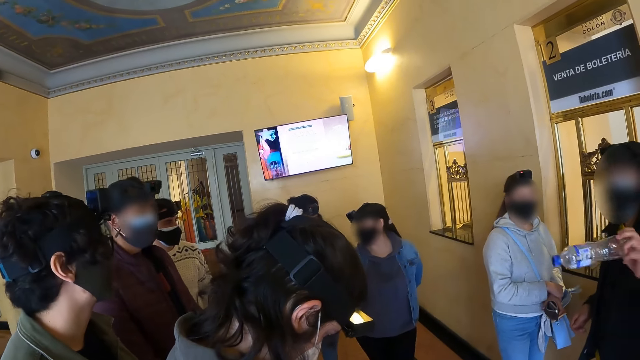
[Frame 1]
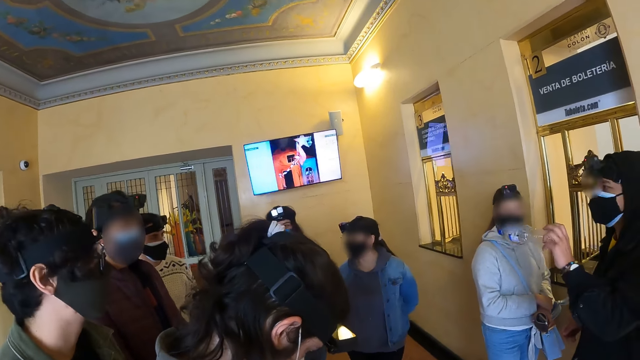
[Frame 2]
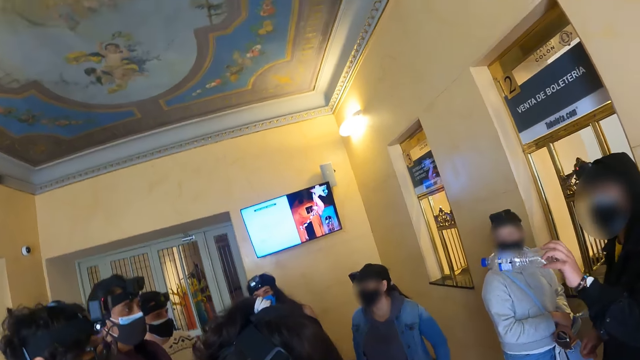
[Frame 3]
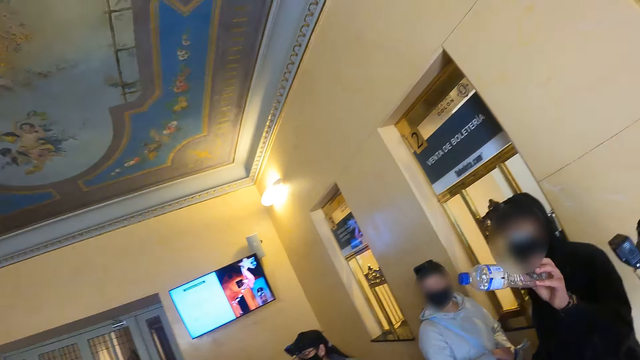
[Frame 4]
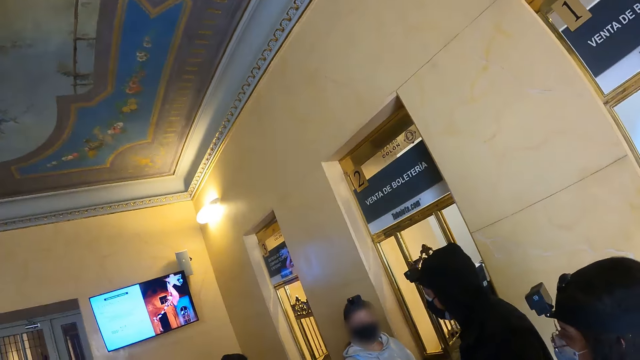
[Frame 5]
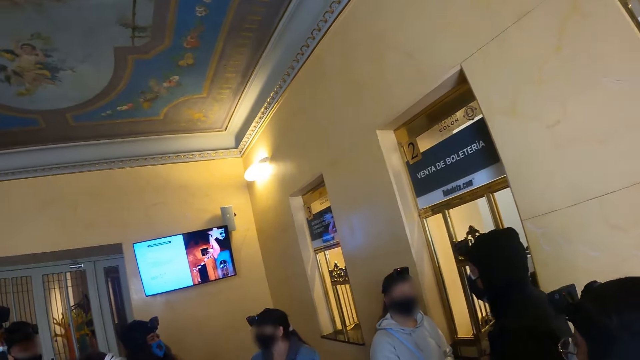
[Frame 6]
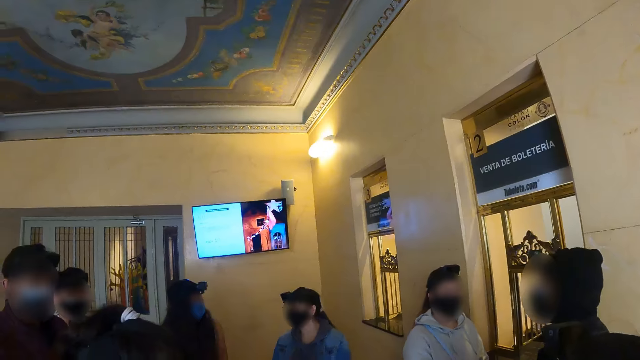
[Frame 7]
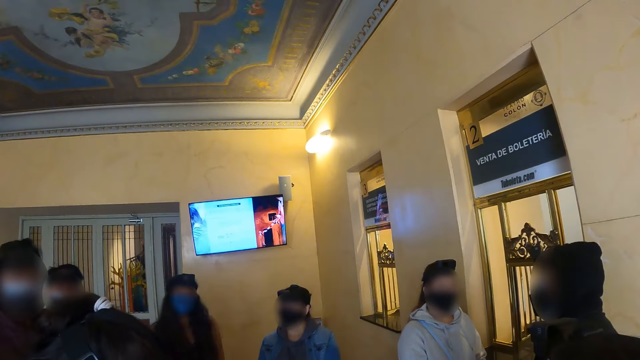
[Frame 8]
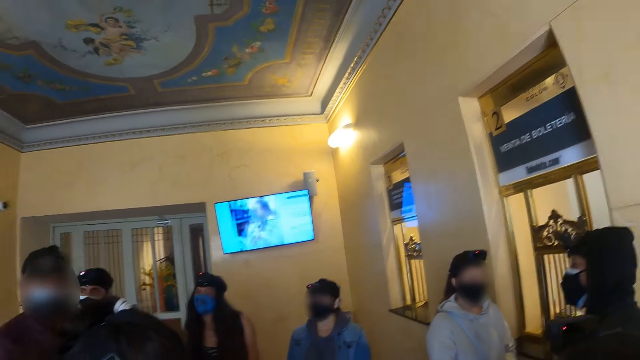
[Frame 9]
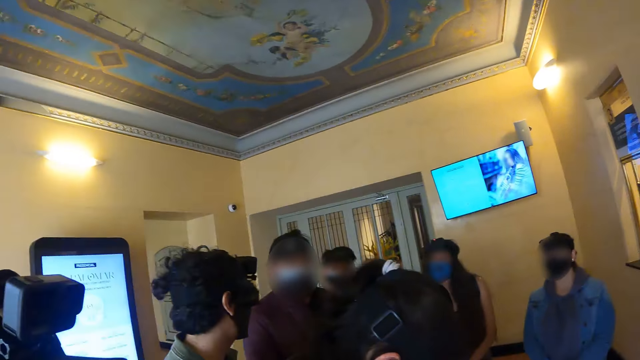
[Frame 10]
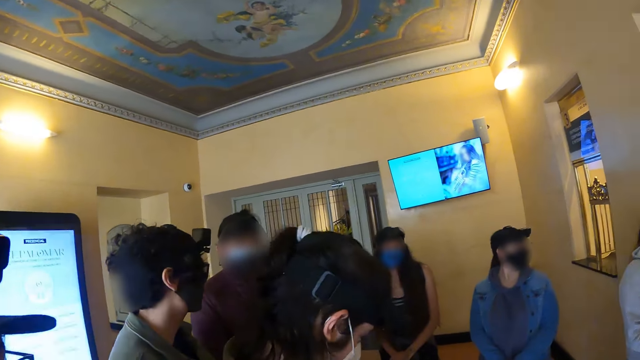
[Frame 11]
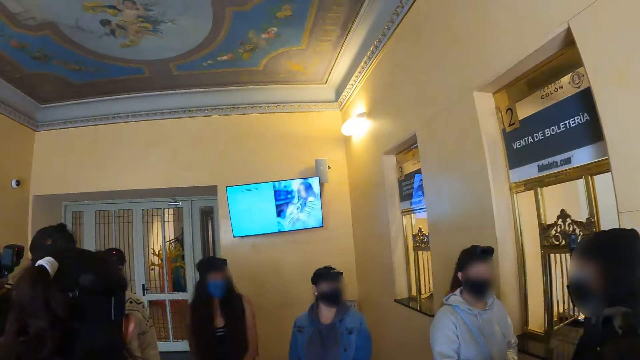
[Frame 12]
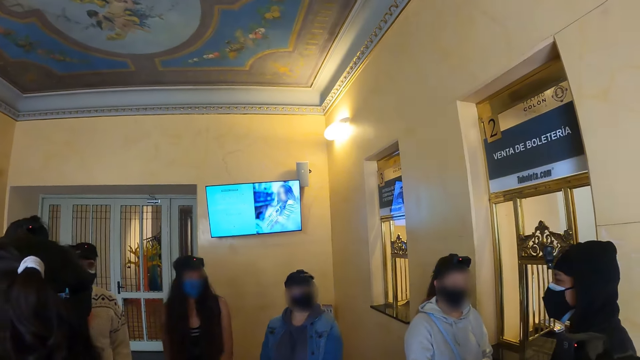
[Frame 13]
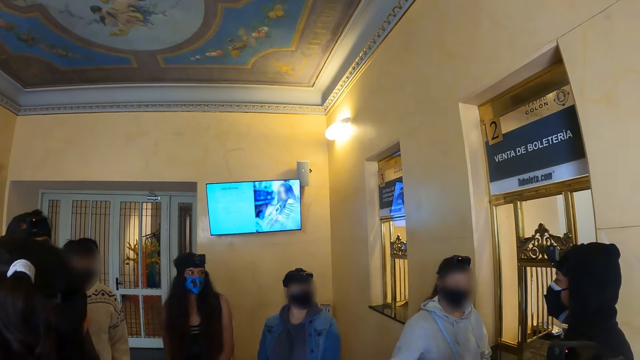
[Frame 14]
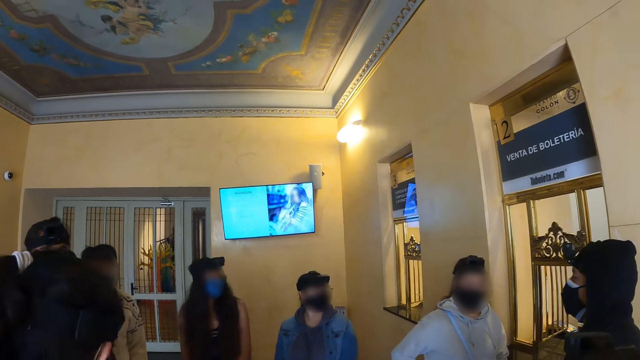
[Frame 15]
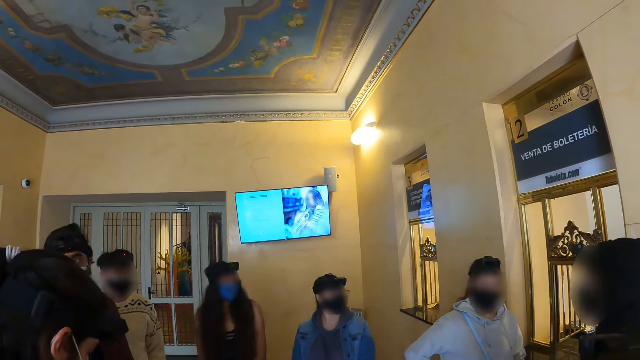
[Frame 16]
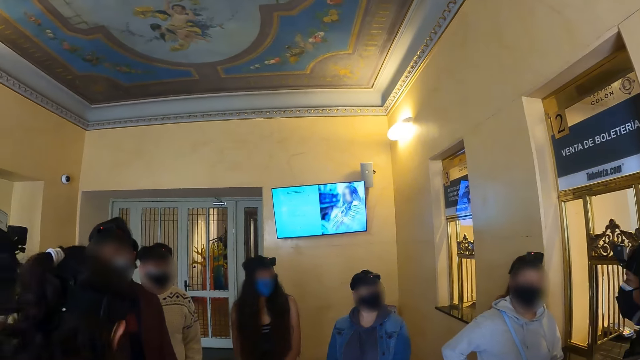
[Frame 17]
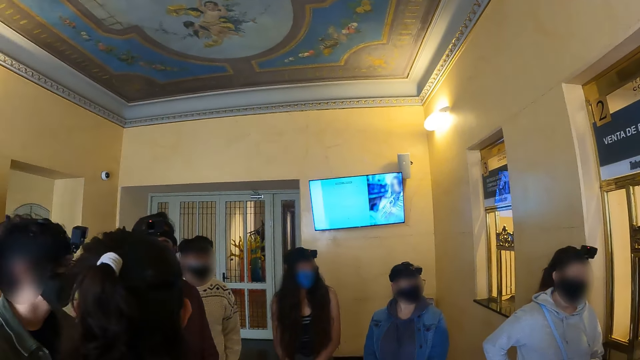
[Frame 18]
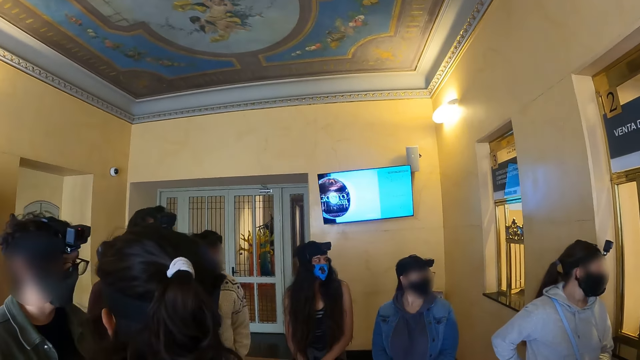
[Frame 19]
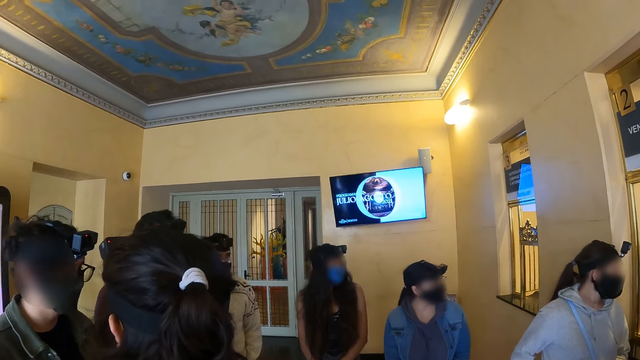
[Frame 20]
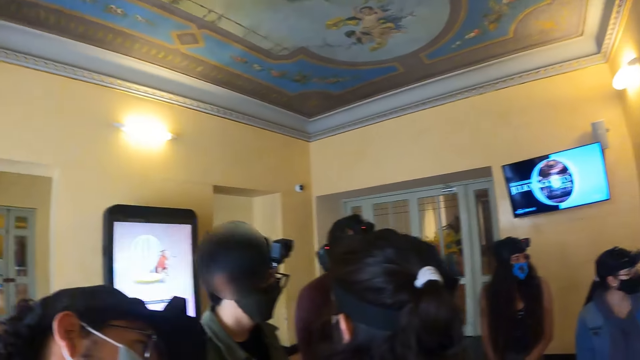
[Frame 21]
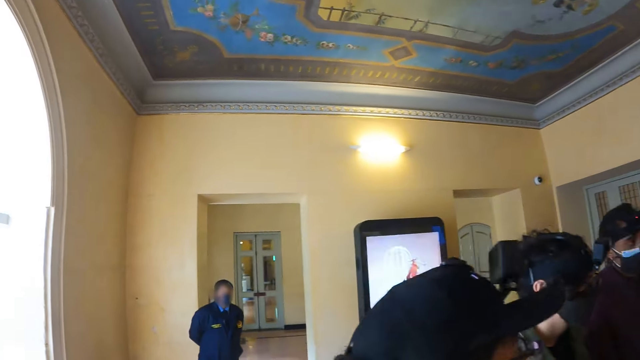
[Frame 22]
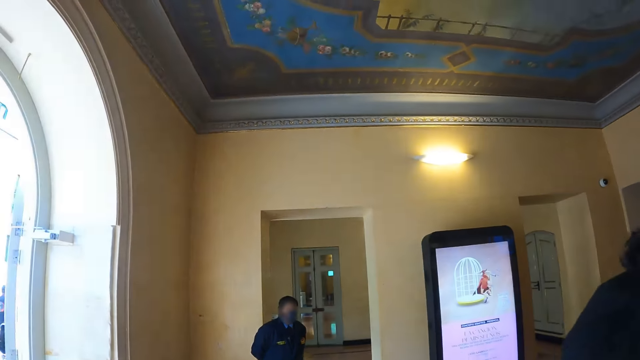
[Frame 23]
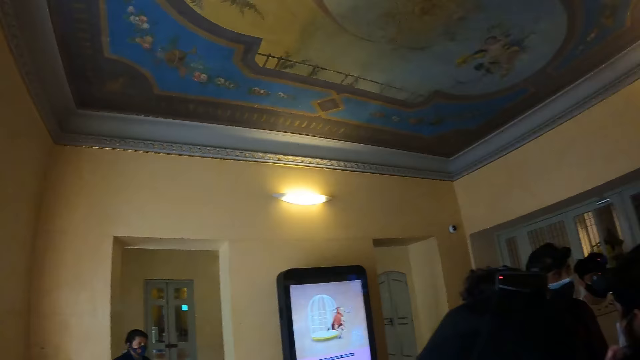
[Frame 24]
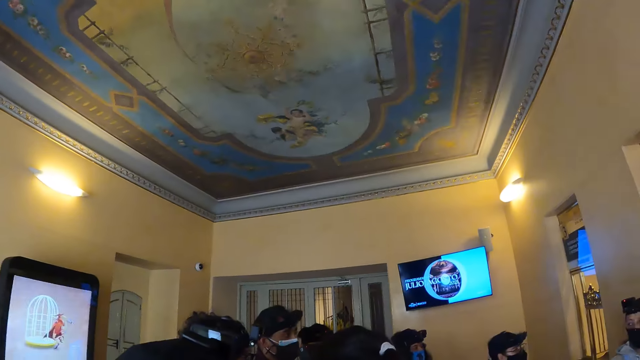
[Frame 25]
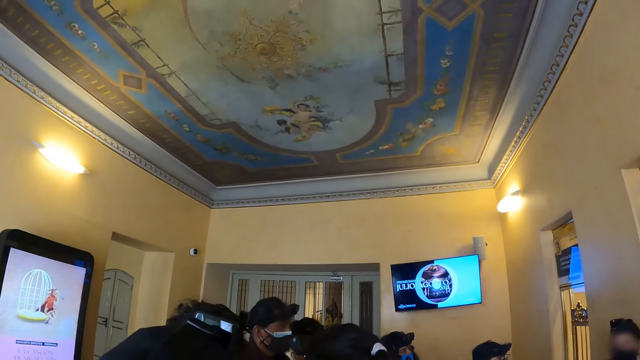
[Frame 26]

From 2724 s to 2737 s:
An instructor speaks to the people in the building. The camera wearer looks at the instructor. They look at persons in the building. They look at the instructor. They look at the persons in the building. They look around the building.

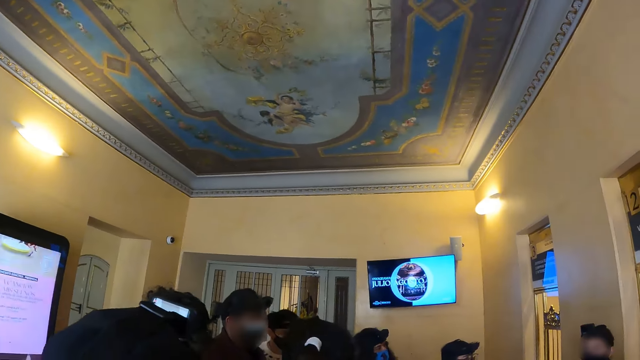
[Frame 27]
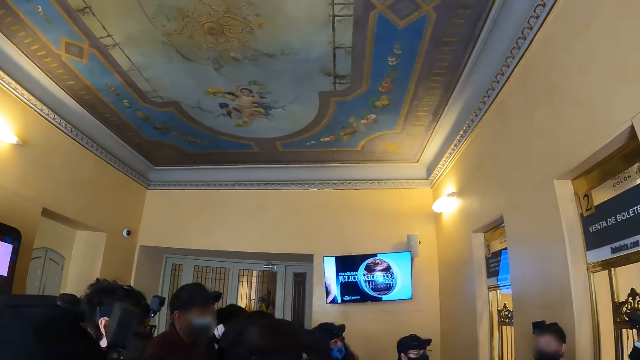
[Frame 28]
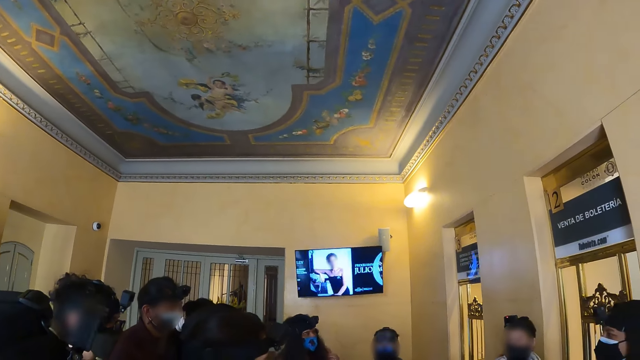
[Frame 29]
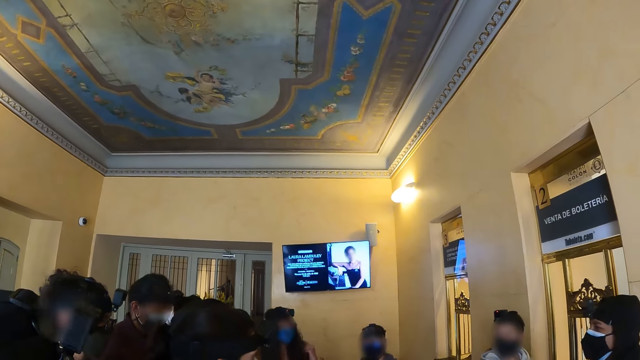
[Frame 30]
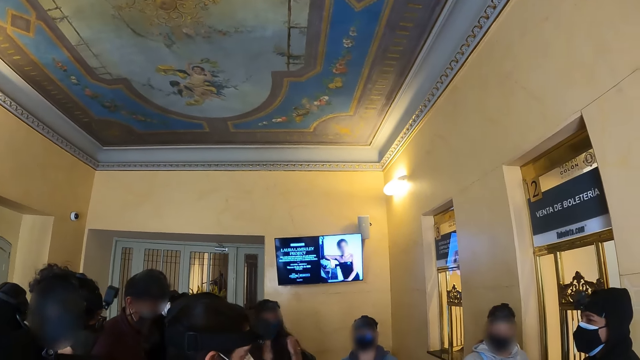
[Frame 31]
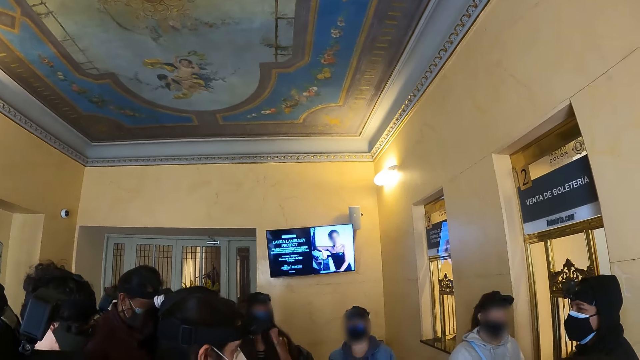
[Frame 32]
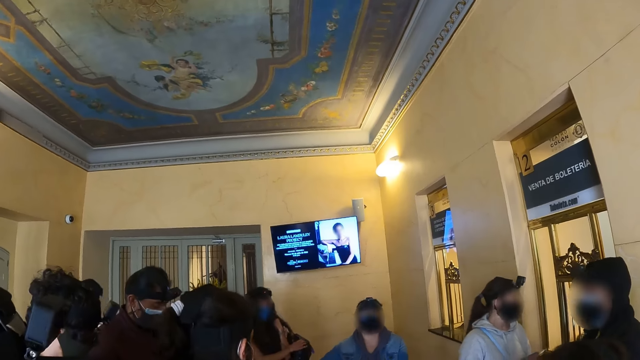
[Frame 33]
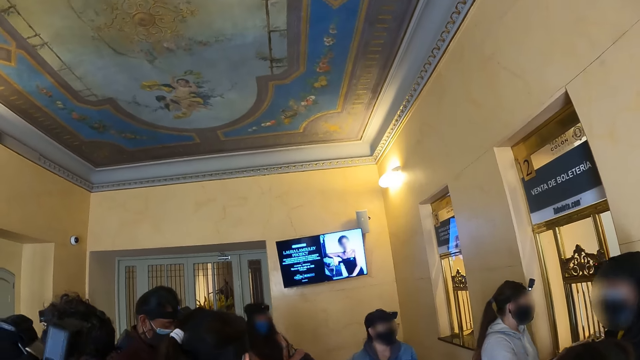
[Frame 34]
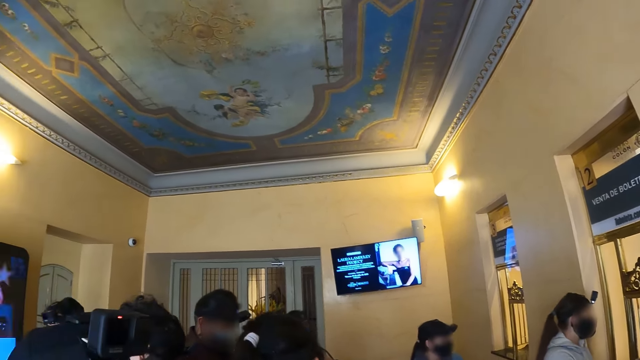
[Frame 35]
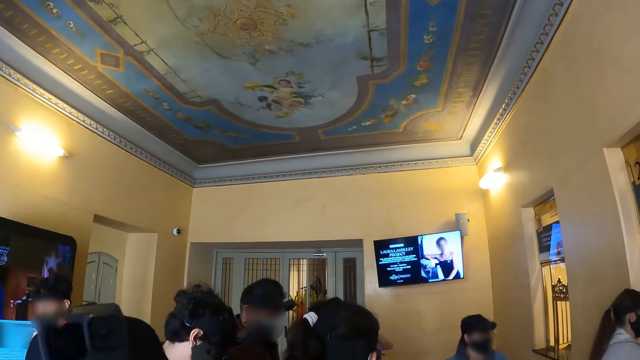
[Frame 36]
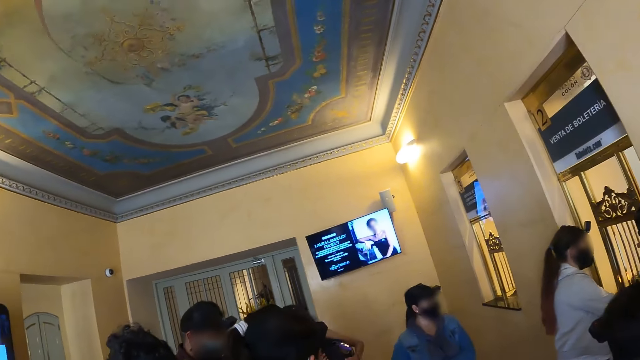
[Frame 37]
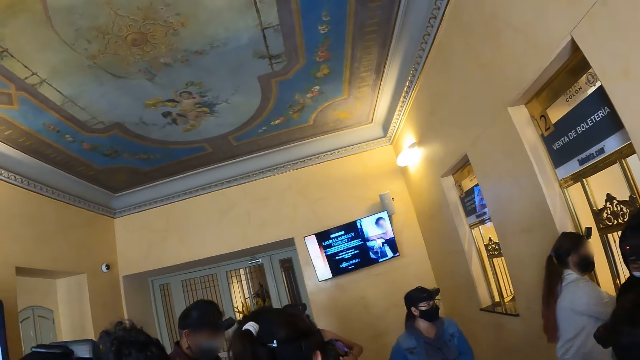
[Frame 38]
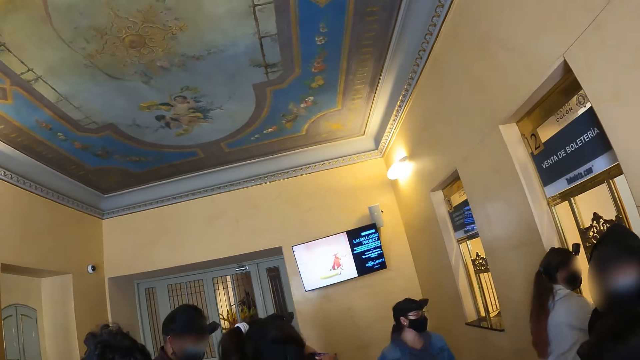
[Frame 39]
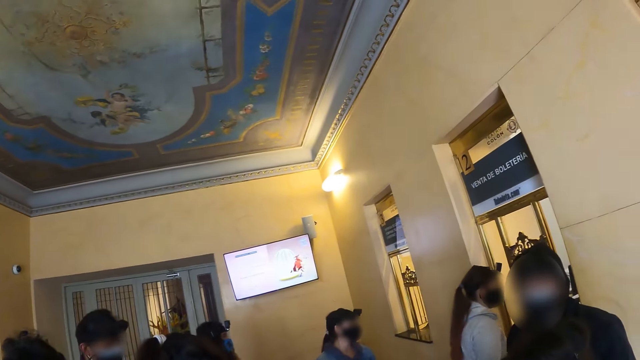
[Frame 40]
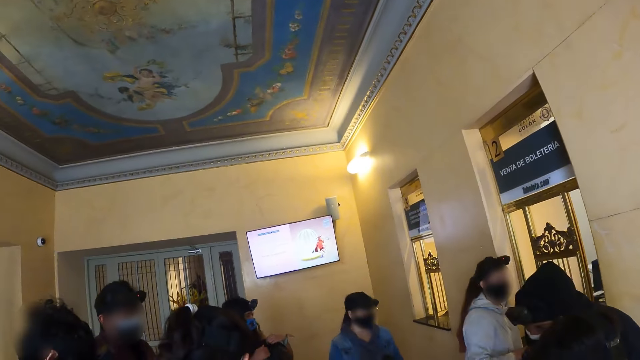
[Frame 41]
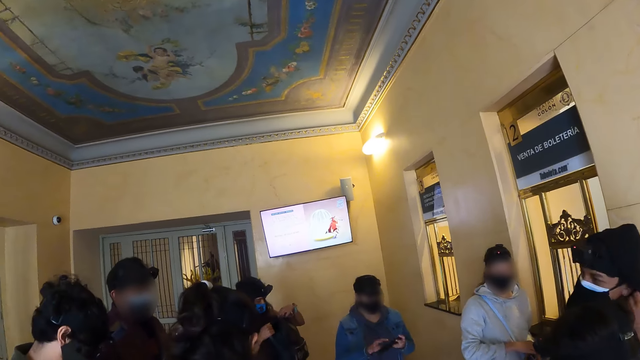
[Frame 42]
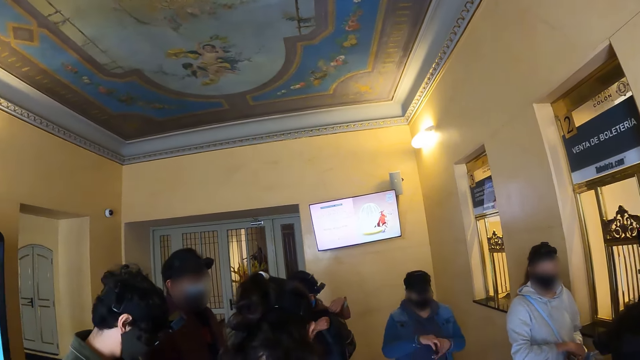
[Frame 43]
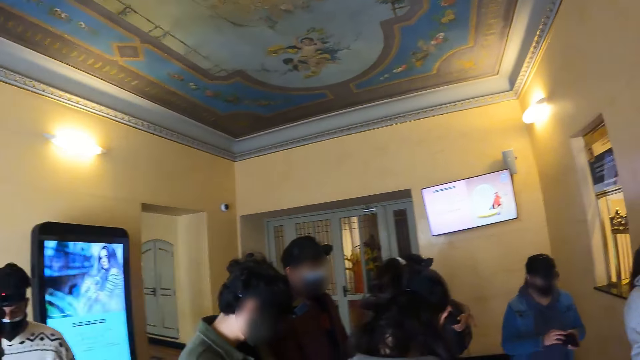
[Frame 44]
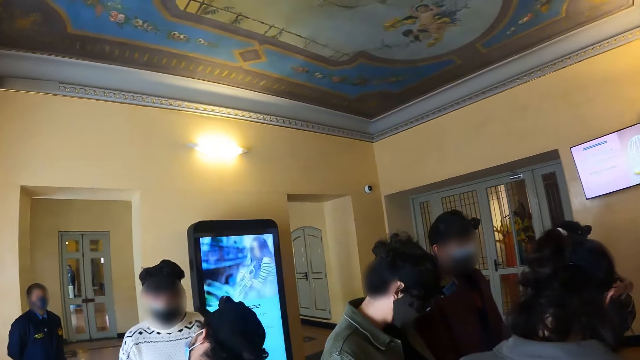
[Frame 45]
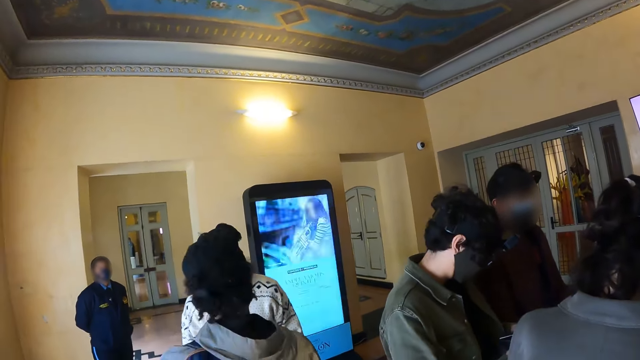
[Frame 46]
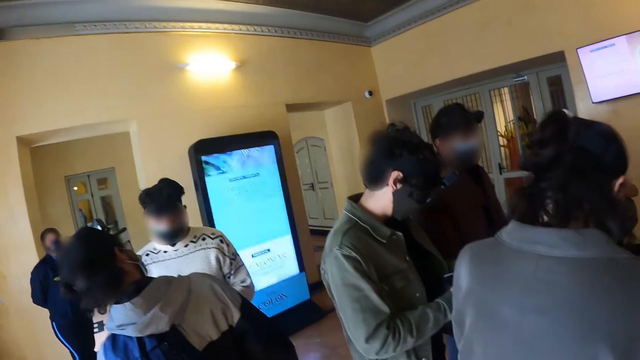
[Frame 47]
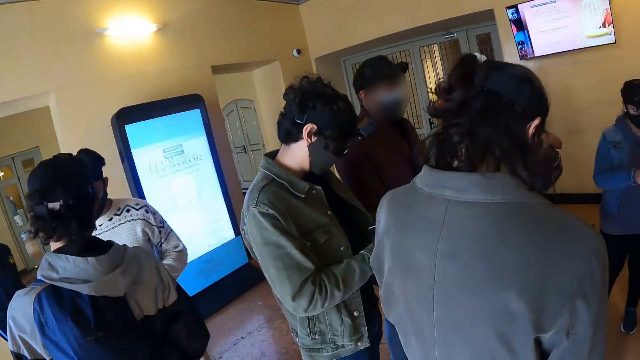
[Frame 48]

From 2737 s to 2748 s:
The camera wearer looks at persons in the building. They look at the instructor. They look at the persons in the building. They look at the instructor. They look at the persons in the building.
